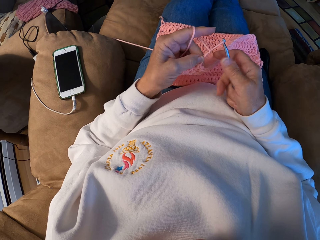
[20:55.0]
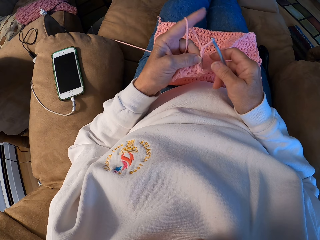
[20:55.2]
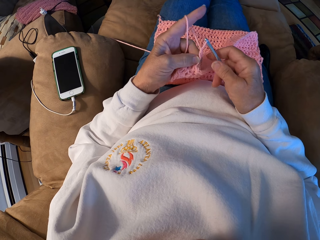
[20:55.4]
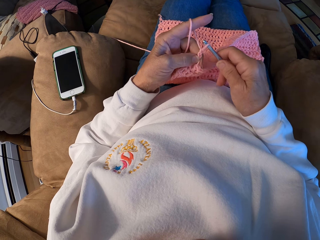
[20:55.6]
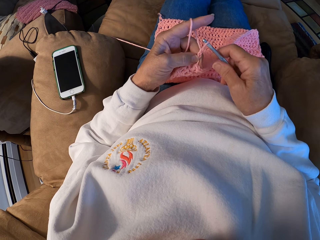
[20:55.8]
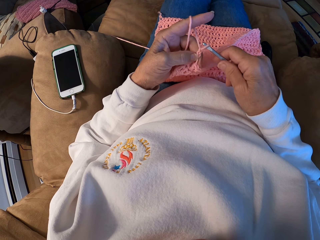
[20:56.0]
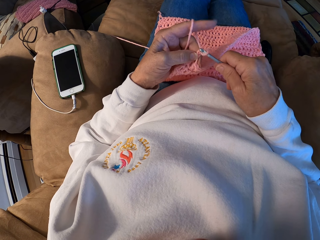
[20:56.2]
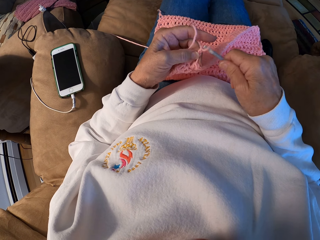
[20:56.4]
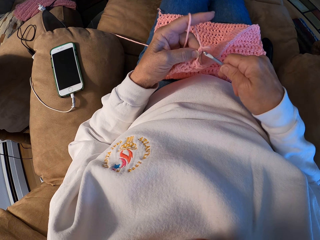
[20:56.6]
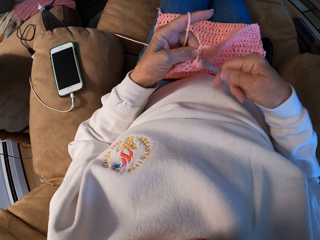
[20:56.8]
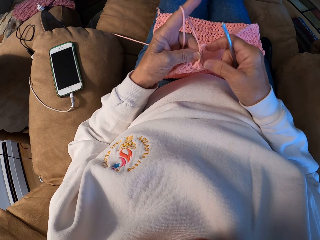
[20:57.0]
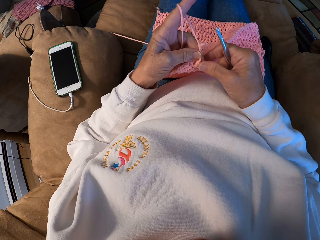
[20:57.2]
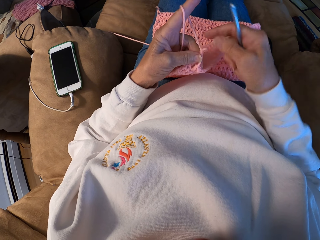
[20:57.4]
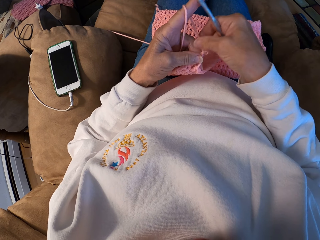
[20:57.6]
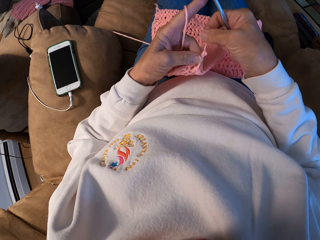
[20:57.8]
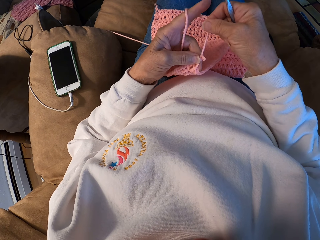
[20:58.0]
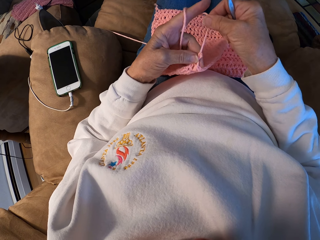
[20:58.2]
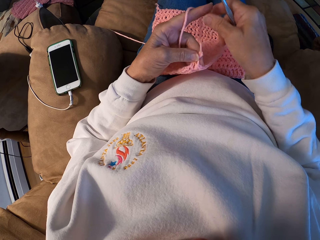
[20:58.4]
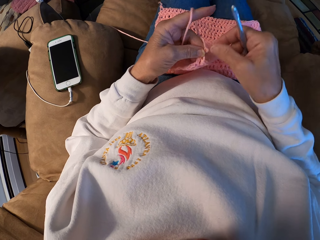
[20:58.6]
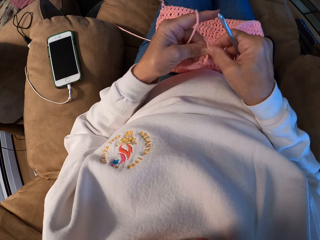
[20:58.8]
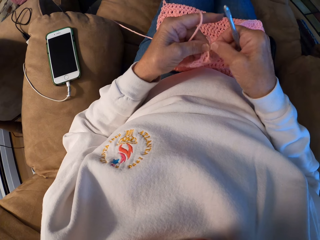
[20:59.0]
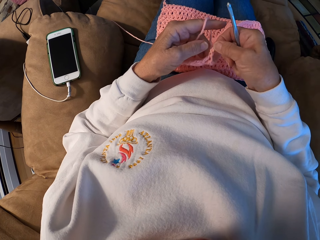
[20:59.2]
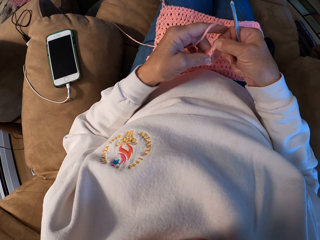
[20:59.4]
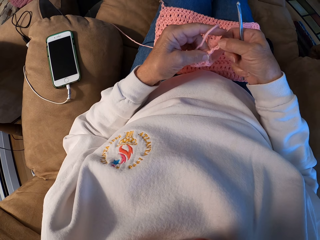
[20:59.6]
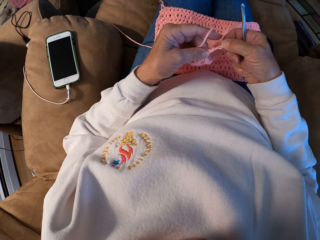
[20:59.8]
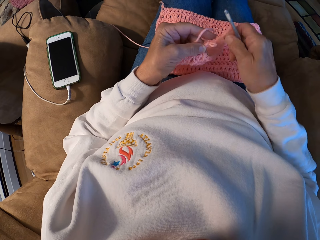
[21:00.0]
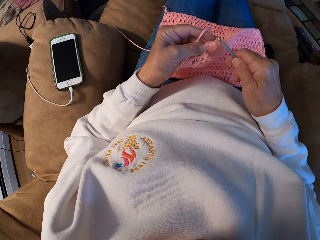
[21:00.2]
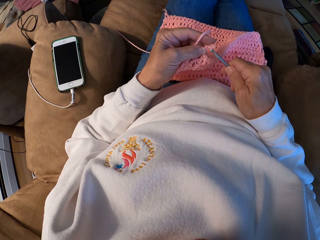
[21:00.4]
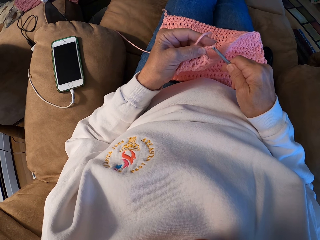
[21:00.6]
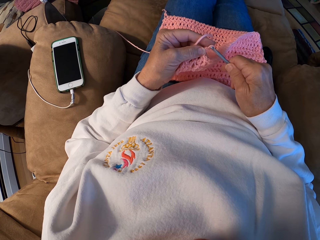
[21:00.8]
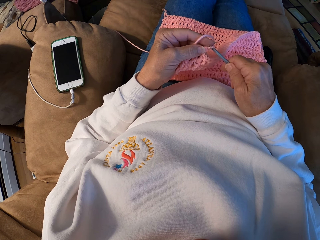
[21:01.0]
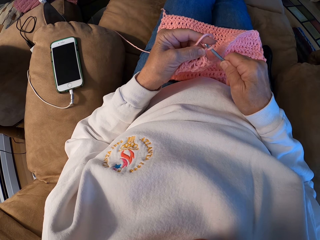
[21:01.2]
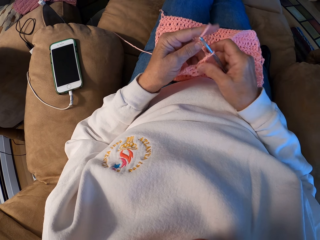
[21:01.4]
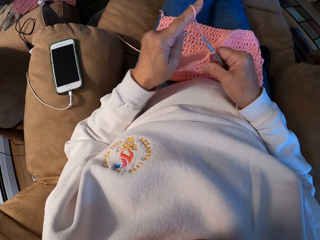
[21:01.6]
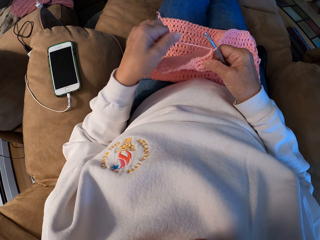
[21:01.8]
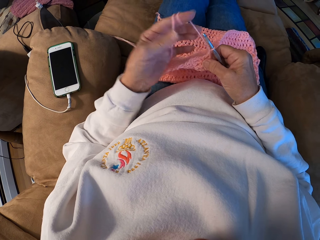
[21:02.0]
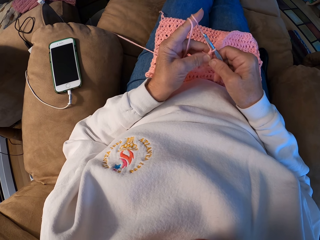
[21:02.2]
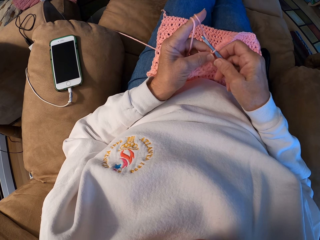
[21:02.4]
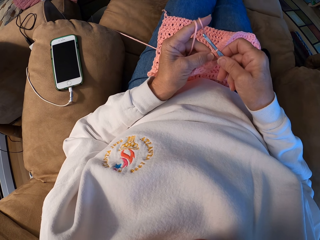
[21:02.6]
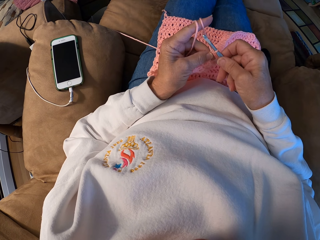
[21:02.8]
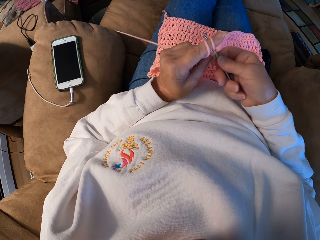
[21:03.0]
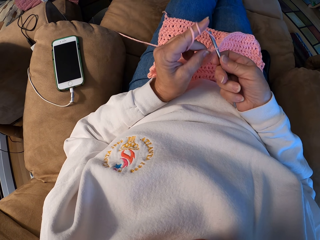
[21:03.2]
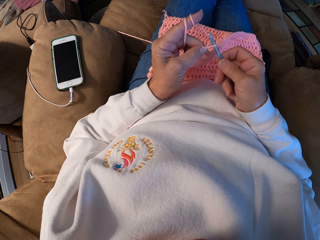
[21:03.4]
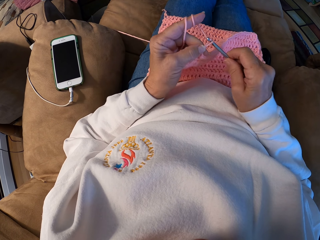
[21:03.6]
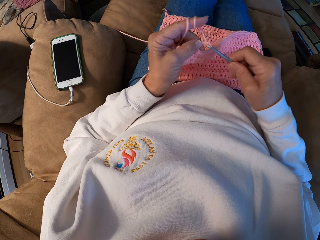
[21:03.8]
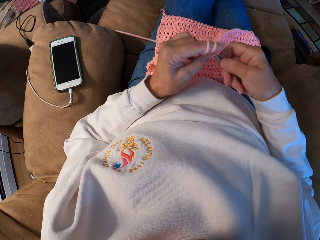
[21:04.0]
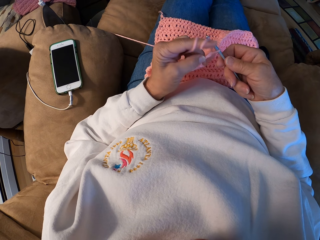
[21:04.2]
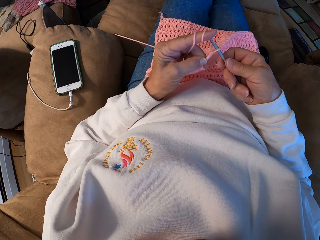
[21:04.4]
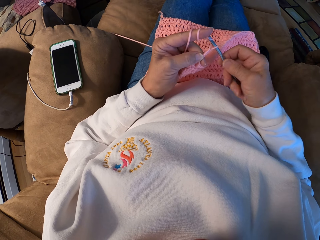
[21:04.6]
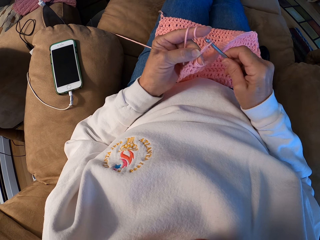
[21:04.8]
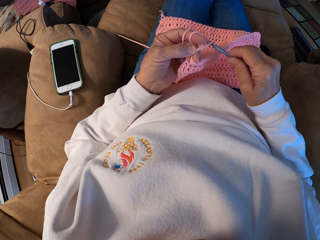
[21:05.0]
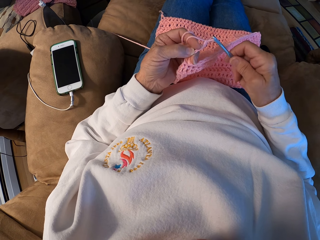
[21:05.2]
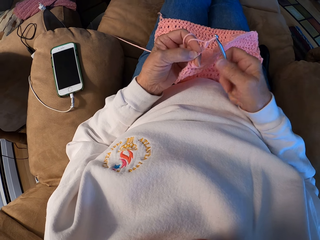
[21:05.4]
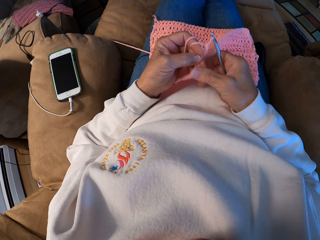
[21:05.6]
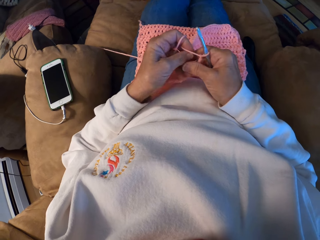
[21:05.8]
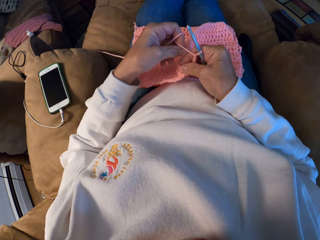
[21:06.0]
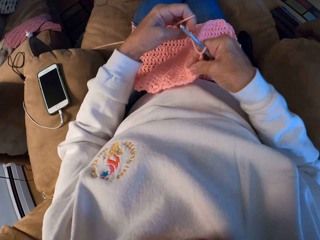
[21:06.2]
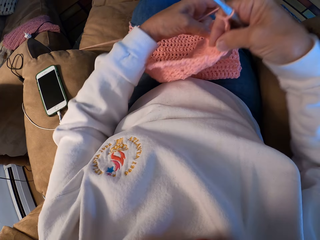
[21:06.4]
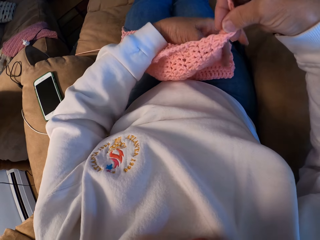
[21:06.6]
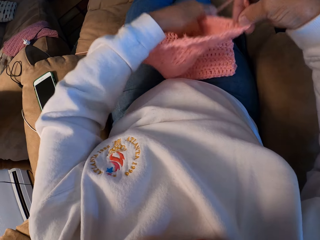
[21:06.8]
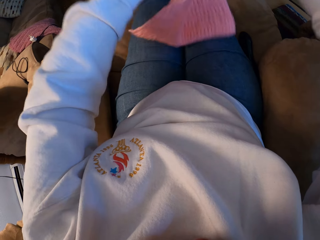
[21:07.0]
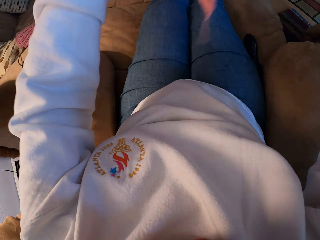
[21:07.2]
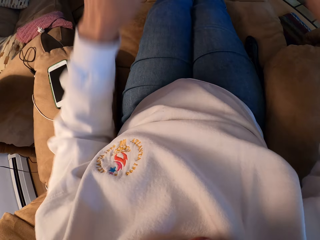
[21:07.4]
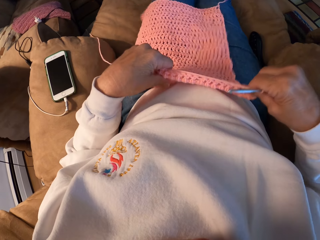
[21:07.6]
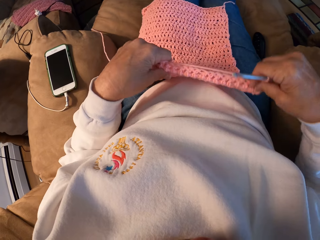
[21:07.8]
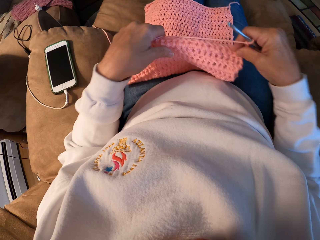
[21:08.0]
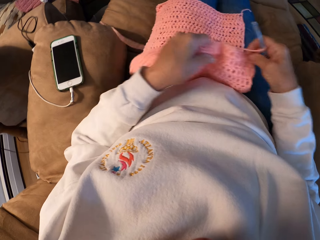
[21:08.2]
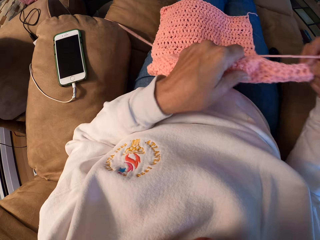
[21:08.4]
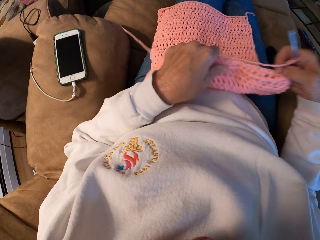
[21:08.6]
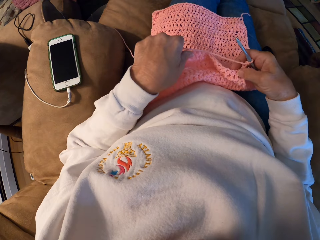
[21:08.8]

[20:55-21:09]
The camera wearer removes the crochet hook from the yarn. She adjusts the yarn with her right hand and pulls the yarn with her fingers. She inserts the crochet hook into the fabric. She rolls the yarn around her left index finger. She crochets with the yarn. She adjusts the fabric with both hands and spreads the knitted piece on her thighs.

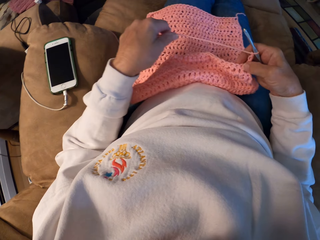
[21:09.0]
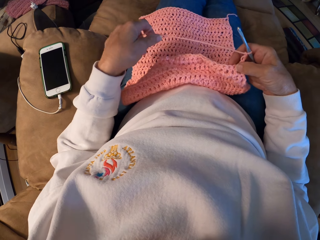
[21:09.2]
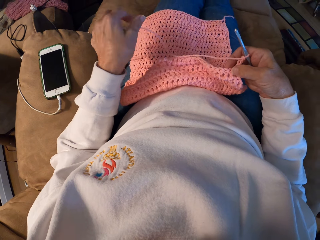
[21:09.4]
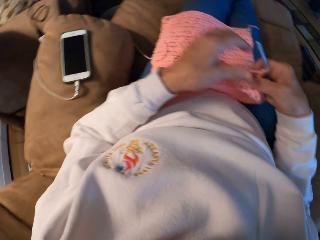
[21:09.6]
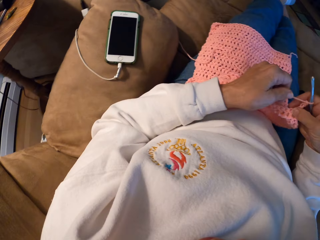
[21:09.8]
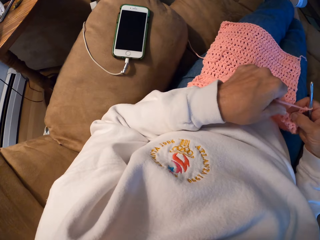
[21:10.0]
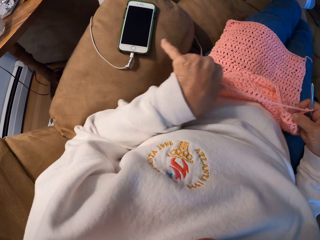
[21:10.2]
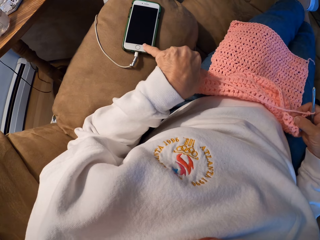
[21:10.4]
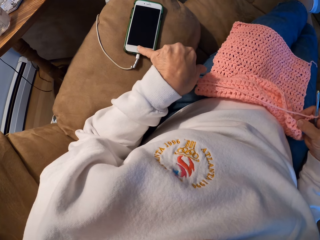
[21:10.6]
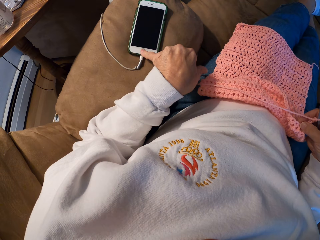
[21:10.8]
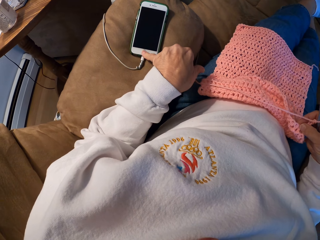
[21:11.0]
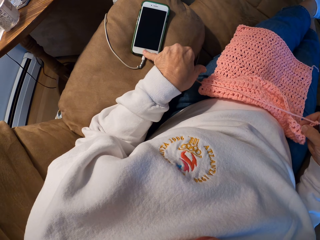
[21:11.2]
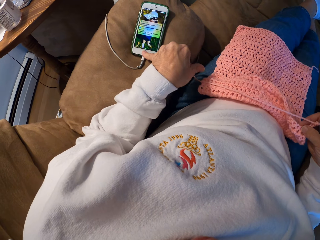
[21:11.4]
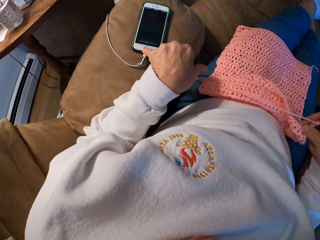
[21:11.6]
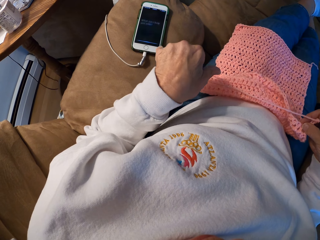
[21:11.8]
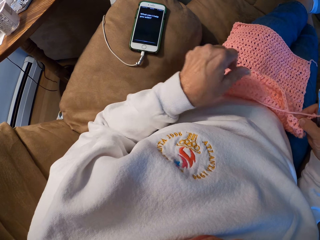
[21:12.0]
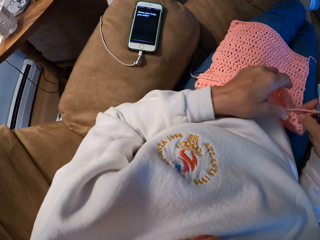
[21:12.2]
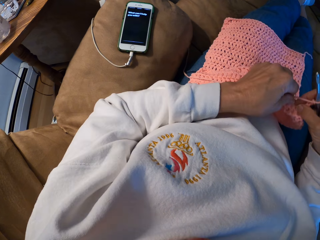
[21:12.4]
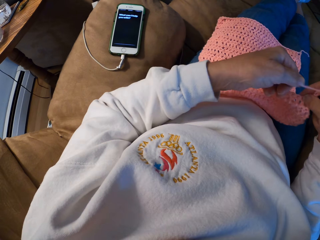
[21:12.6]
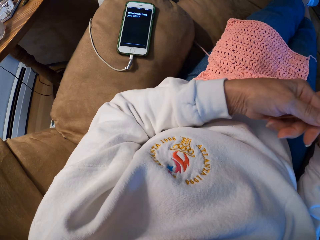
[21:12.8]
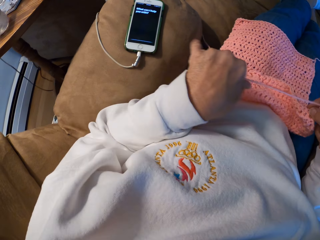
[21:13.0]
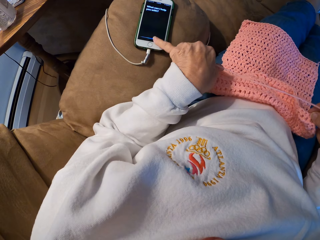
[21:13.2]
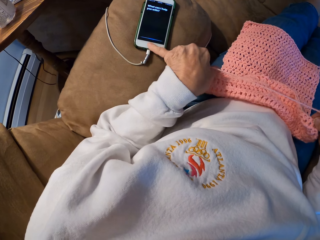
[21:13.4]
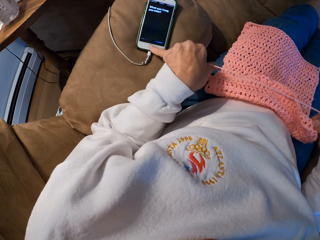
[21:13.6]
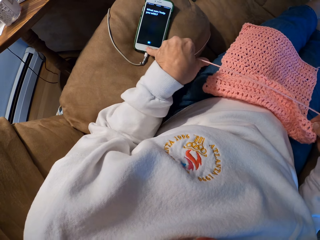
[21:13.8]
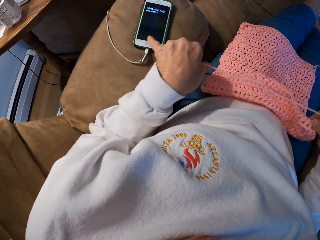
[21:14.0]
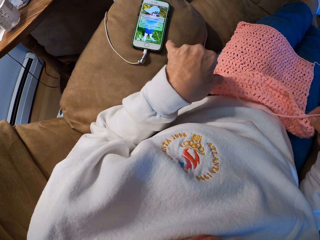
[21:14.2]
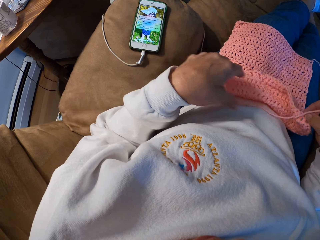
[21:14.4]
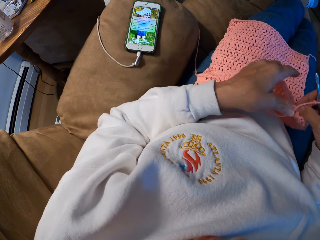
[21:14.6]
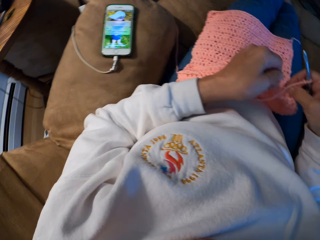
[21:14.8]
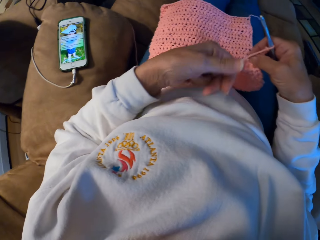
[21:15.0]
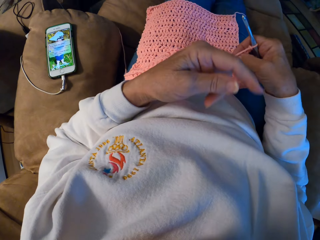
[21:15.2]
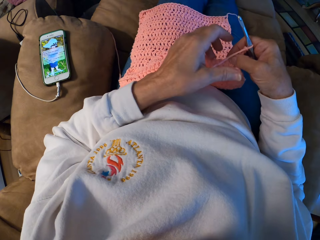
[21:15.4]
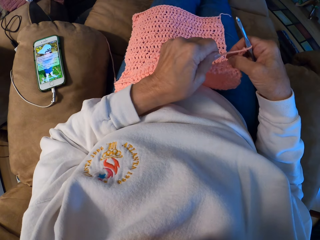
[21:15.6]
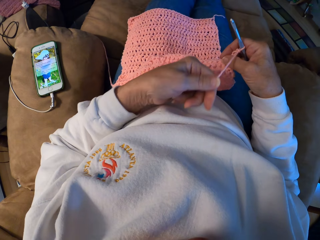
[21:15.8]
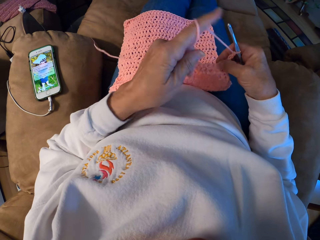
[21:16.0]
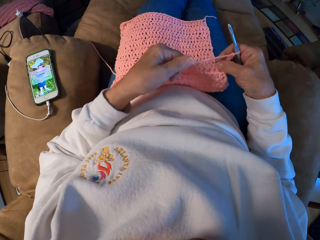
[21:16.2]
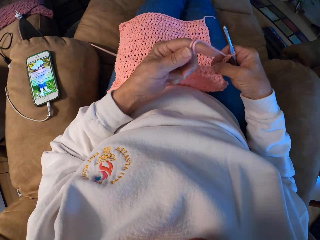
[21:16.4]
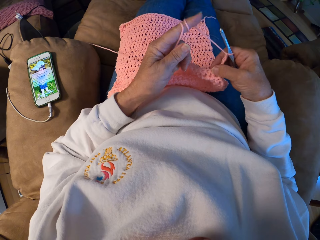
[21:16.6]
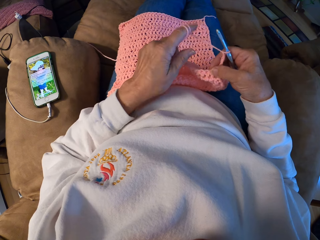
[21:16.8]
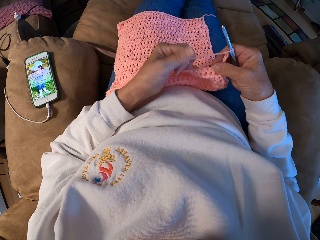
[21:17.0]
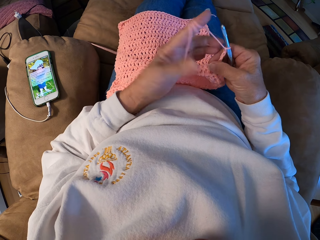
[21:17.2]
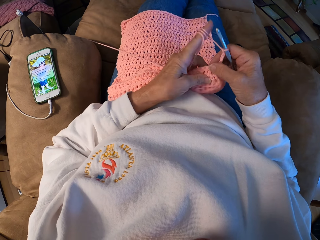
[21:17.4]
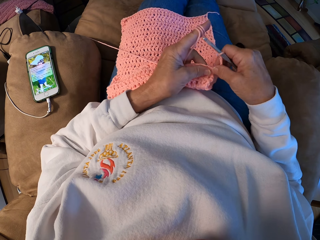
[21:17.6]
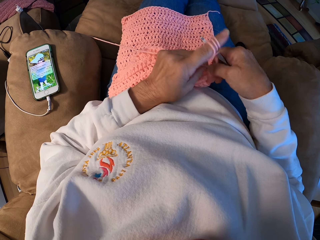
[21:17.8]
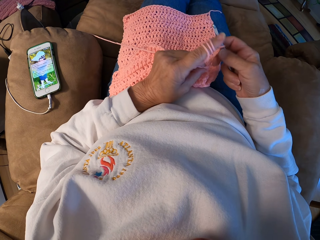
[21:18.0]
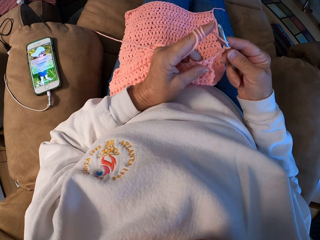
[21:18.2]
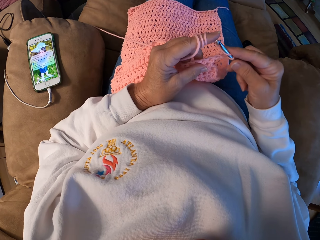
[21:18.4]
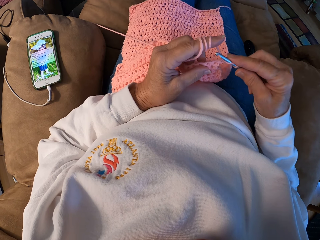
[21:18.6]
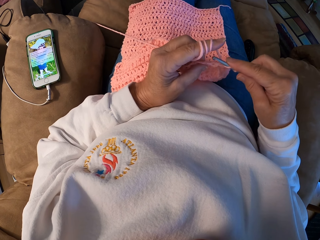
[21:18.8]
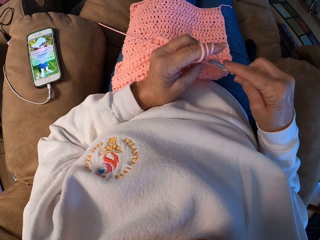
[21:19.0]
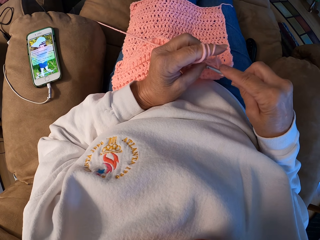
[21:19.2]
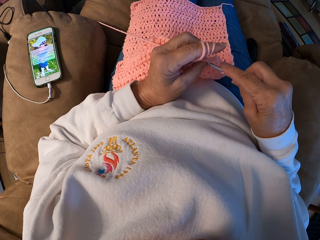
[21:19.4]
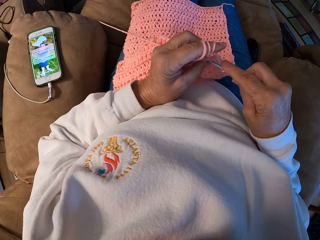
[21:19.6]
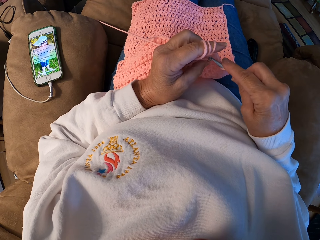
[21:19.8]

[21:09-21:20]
The camera wearer unrolls yarn onto her finger. She drops the yarn from her left hand. She touches the yarn with her left hand. She presses the home button of her phone with her left baby finger. She adjusts the fabric with both hands. She grabs the yarn. She presses the home button of the phone with her left baby finger again. She rolls the yarn around her left index finger. She crochets with the yarn.
